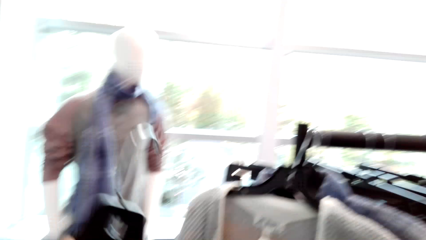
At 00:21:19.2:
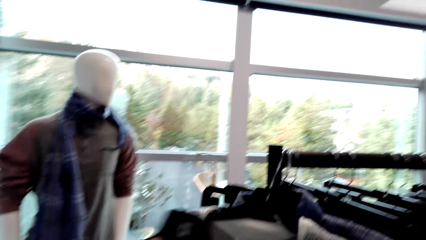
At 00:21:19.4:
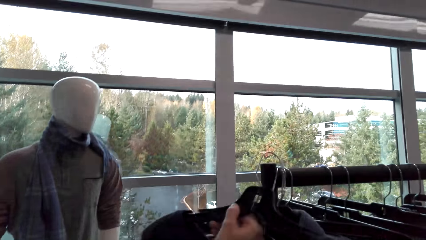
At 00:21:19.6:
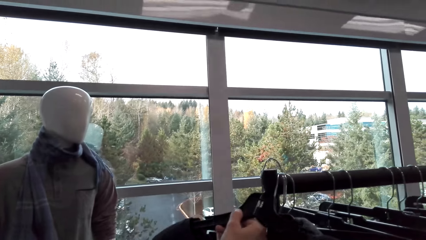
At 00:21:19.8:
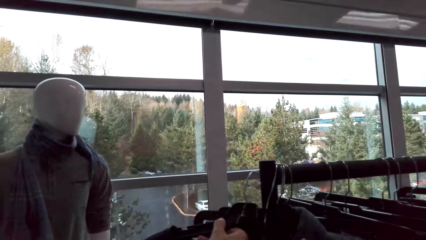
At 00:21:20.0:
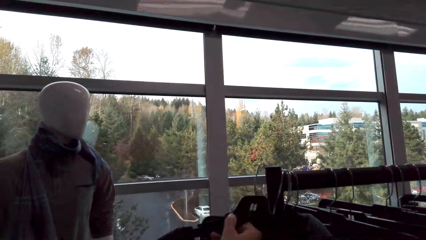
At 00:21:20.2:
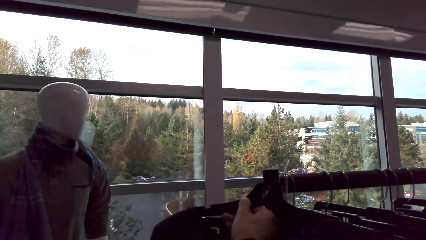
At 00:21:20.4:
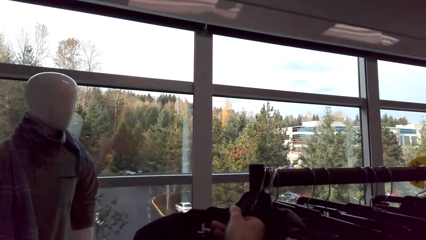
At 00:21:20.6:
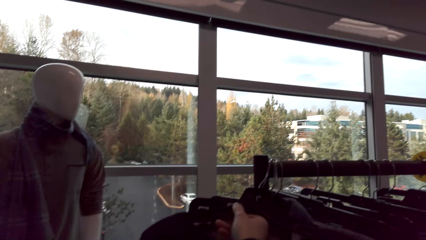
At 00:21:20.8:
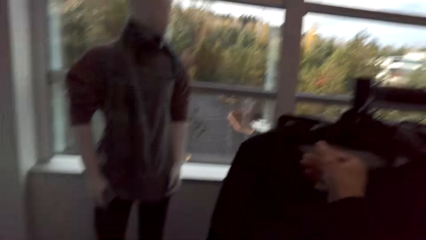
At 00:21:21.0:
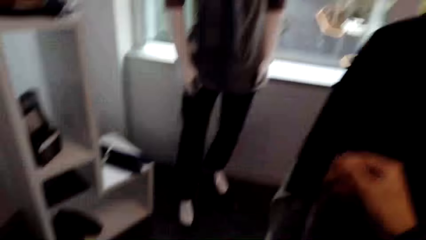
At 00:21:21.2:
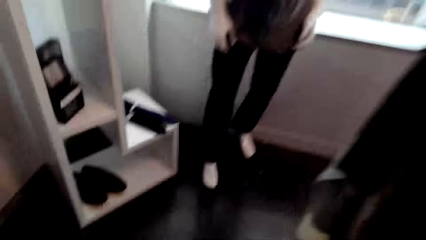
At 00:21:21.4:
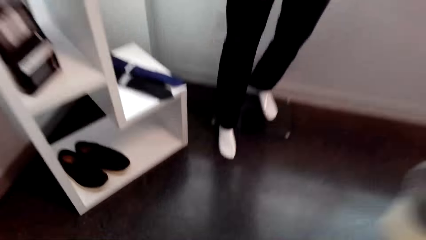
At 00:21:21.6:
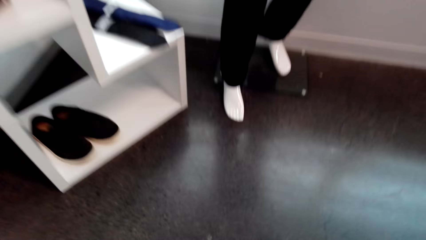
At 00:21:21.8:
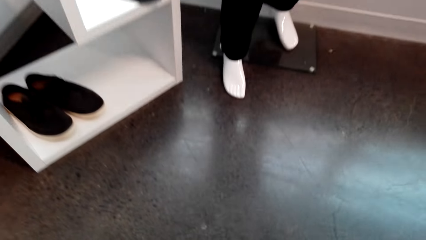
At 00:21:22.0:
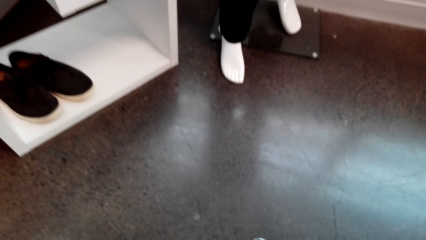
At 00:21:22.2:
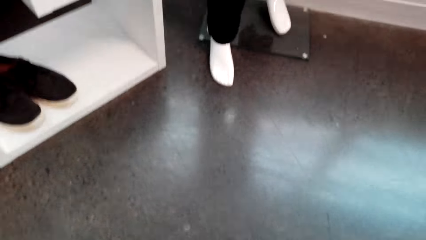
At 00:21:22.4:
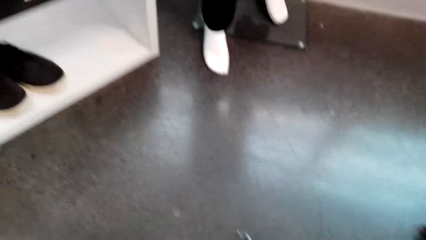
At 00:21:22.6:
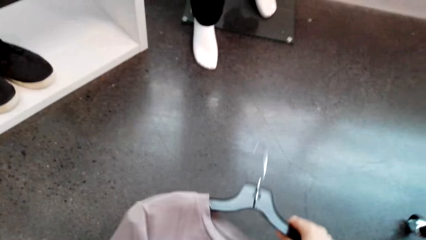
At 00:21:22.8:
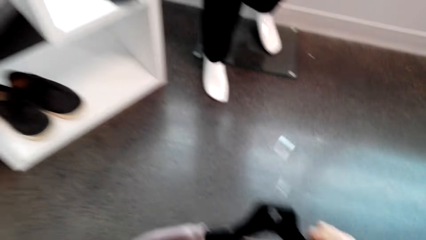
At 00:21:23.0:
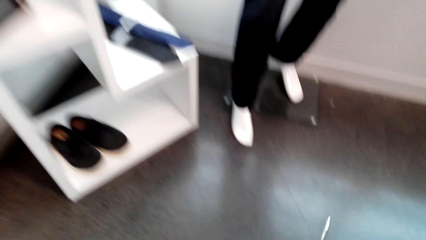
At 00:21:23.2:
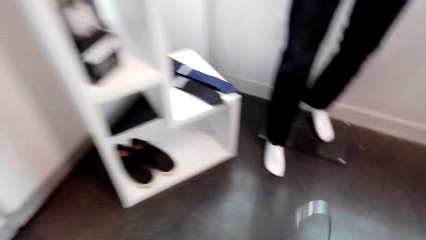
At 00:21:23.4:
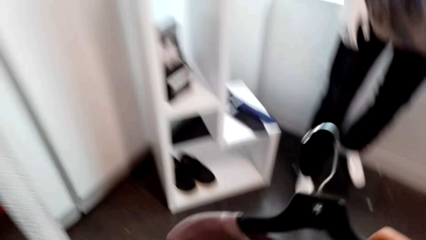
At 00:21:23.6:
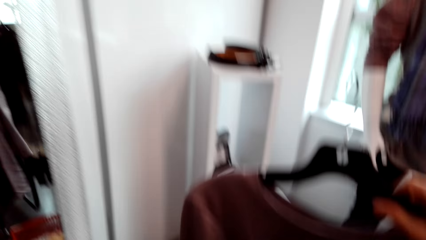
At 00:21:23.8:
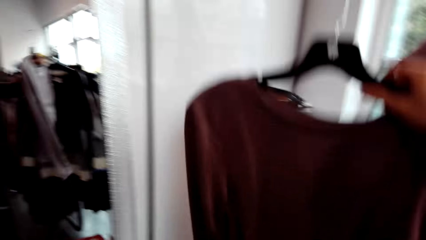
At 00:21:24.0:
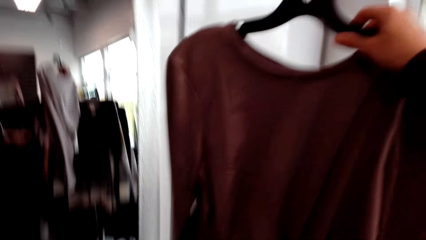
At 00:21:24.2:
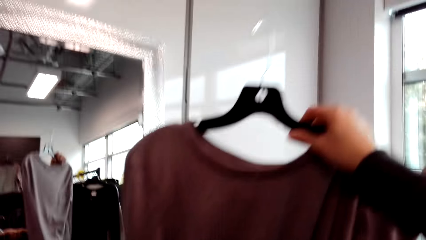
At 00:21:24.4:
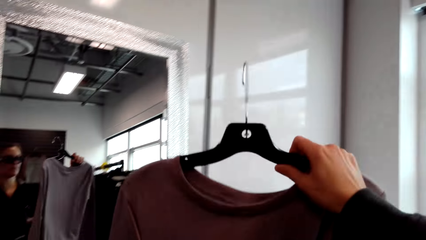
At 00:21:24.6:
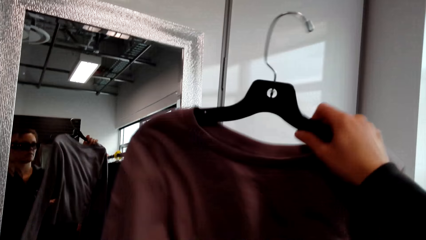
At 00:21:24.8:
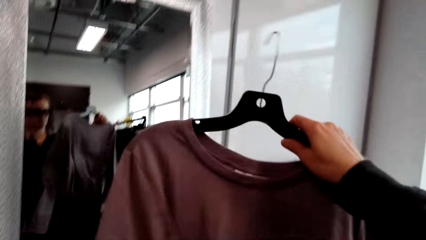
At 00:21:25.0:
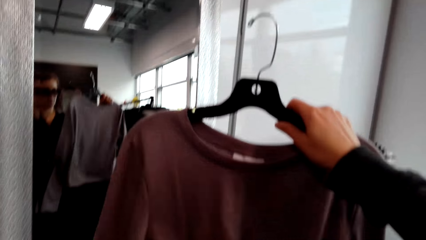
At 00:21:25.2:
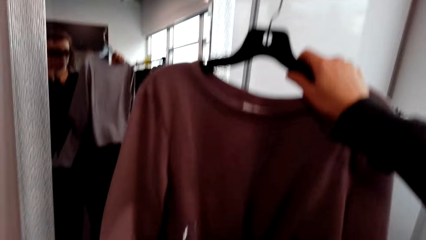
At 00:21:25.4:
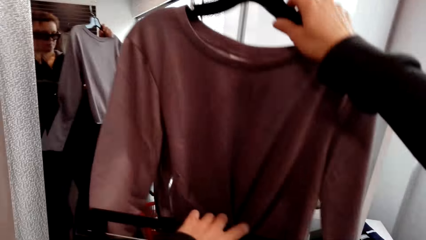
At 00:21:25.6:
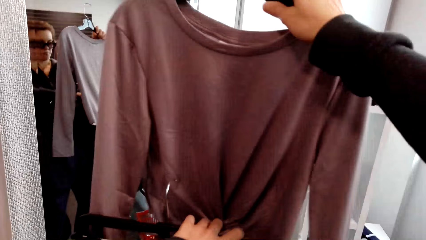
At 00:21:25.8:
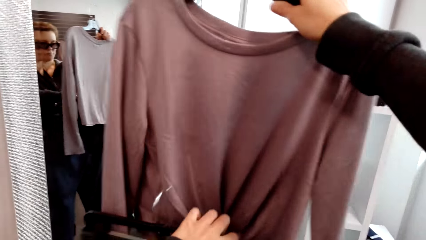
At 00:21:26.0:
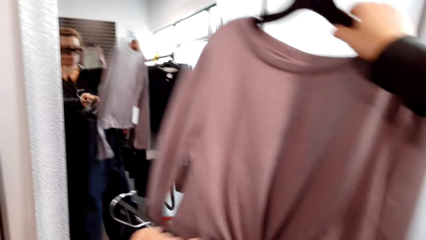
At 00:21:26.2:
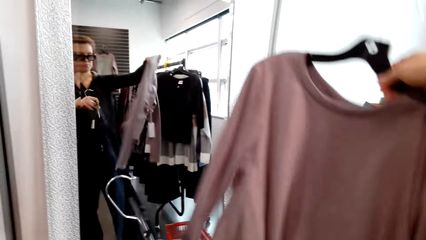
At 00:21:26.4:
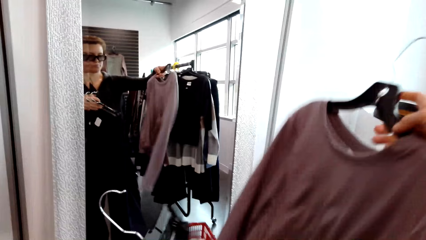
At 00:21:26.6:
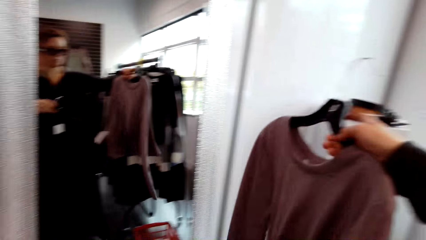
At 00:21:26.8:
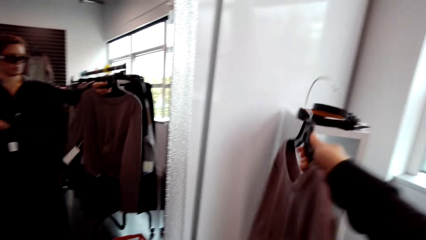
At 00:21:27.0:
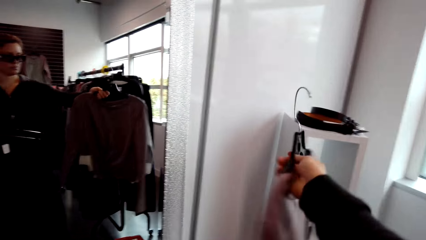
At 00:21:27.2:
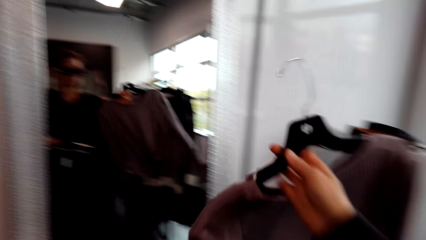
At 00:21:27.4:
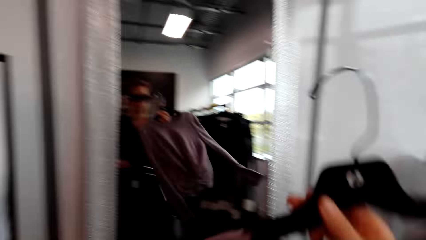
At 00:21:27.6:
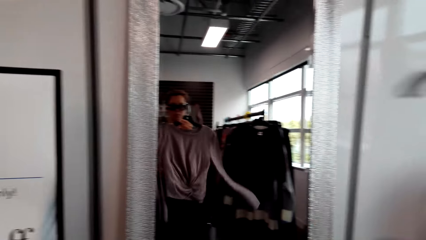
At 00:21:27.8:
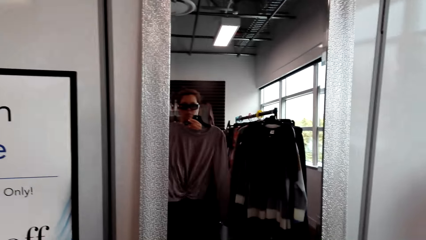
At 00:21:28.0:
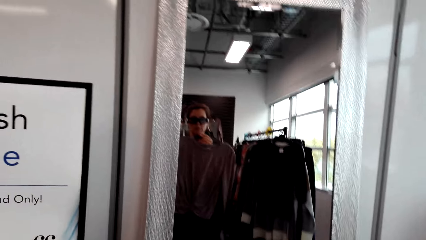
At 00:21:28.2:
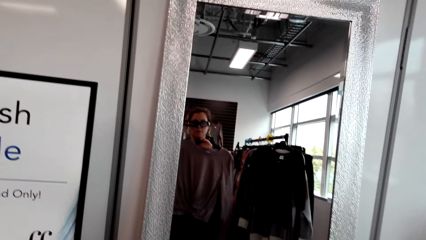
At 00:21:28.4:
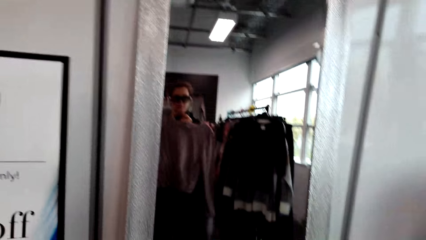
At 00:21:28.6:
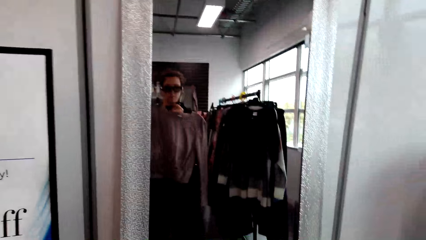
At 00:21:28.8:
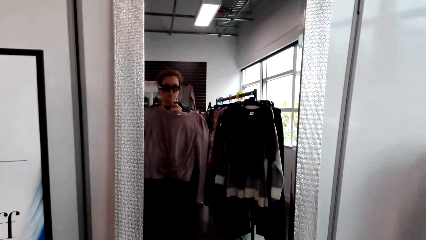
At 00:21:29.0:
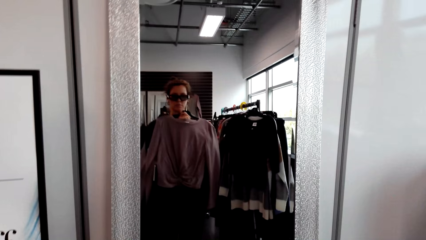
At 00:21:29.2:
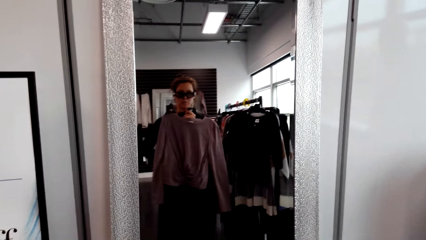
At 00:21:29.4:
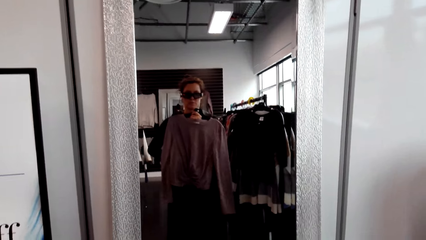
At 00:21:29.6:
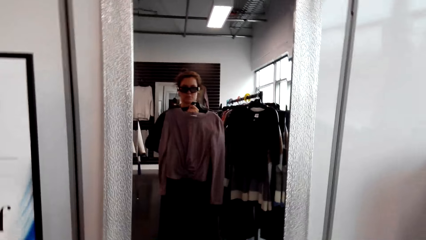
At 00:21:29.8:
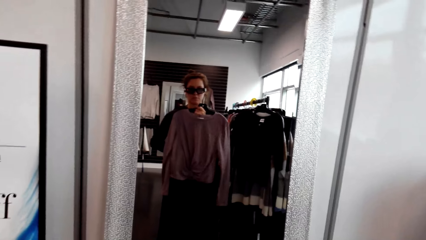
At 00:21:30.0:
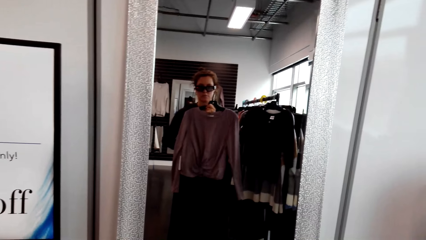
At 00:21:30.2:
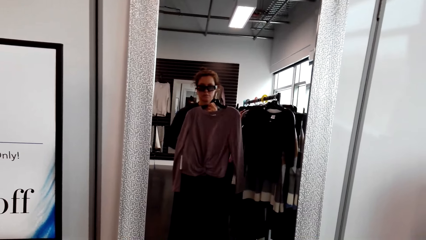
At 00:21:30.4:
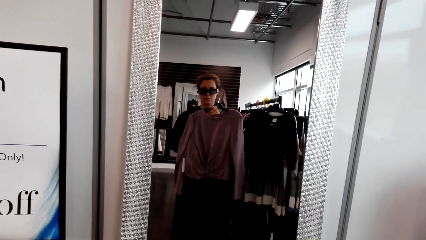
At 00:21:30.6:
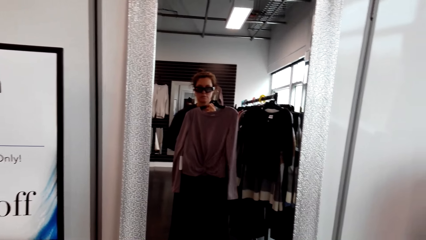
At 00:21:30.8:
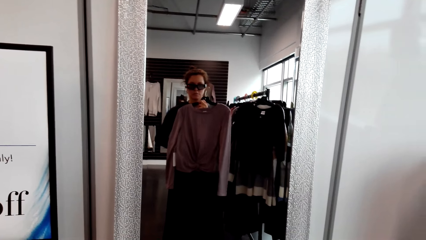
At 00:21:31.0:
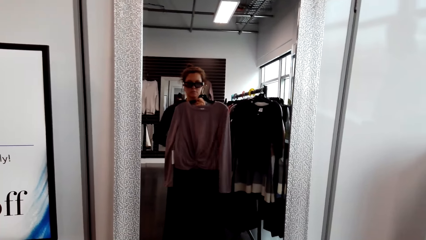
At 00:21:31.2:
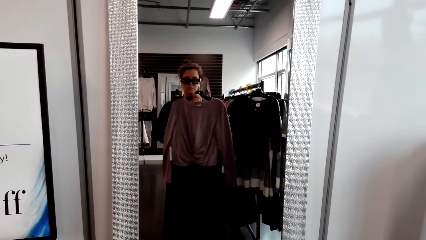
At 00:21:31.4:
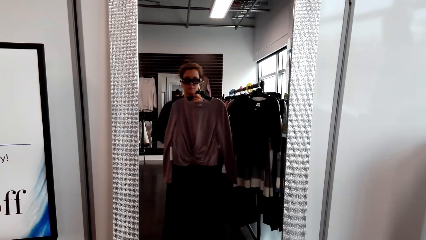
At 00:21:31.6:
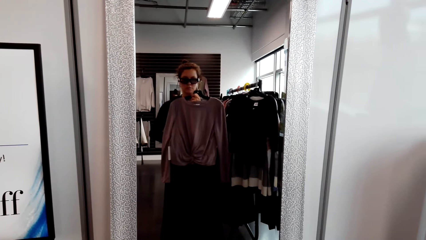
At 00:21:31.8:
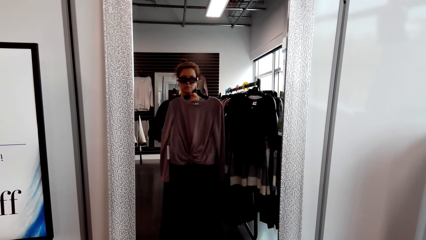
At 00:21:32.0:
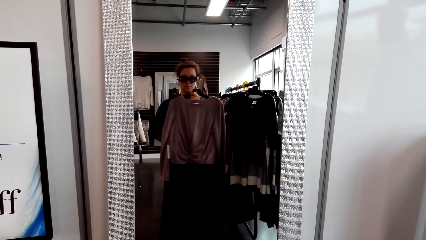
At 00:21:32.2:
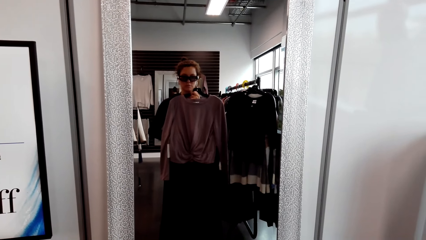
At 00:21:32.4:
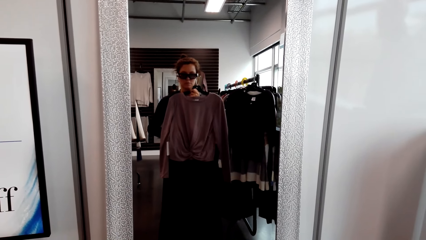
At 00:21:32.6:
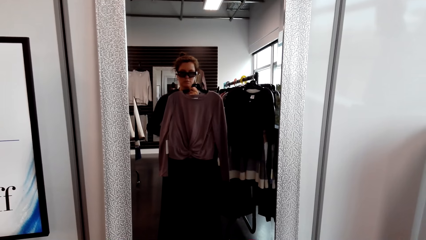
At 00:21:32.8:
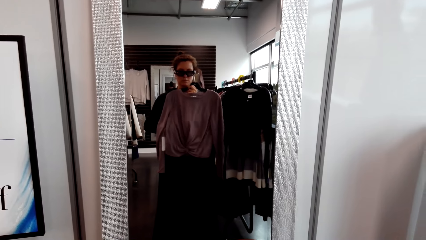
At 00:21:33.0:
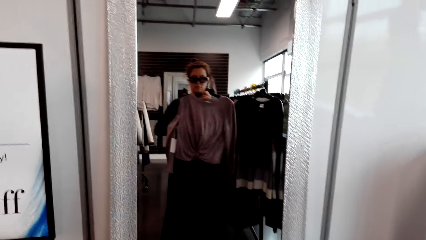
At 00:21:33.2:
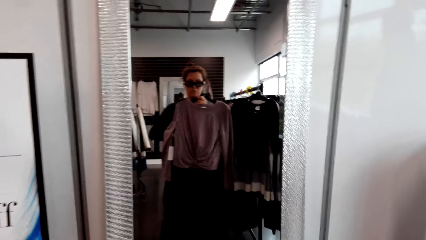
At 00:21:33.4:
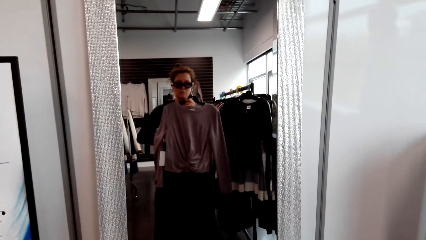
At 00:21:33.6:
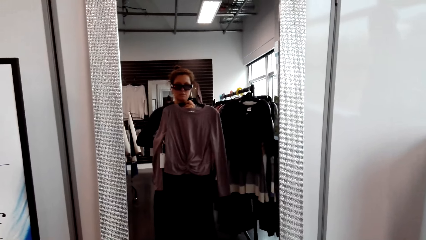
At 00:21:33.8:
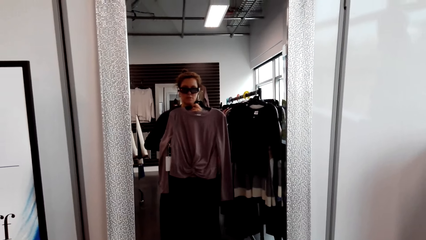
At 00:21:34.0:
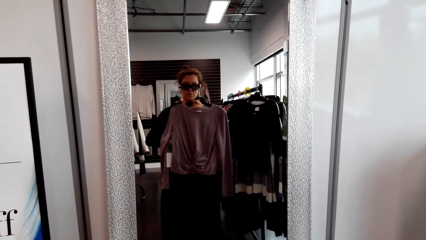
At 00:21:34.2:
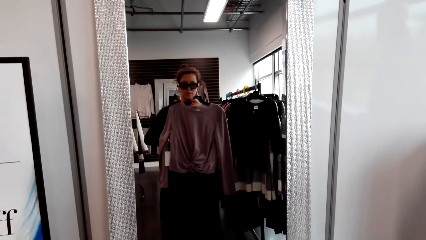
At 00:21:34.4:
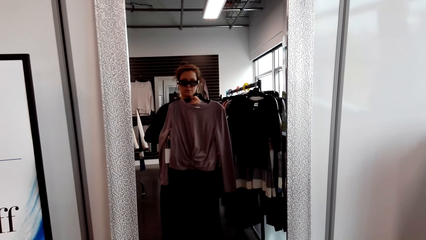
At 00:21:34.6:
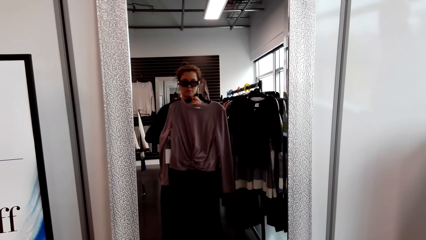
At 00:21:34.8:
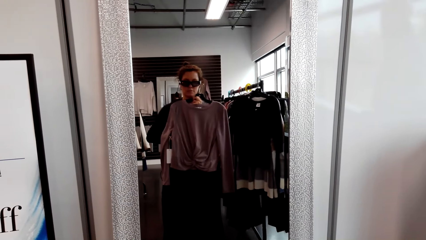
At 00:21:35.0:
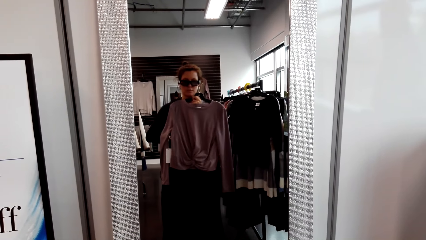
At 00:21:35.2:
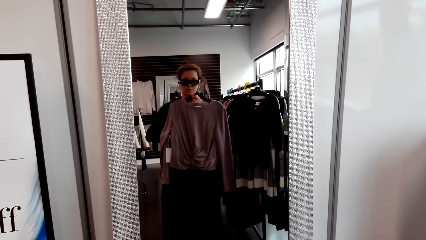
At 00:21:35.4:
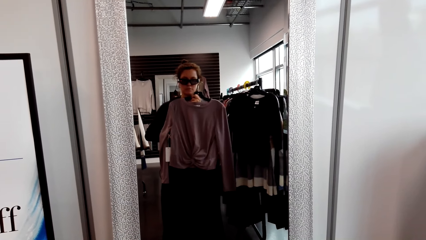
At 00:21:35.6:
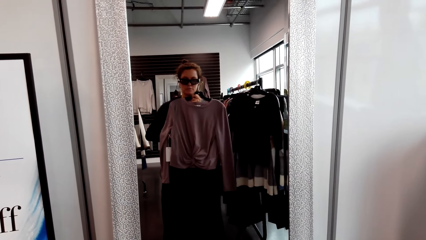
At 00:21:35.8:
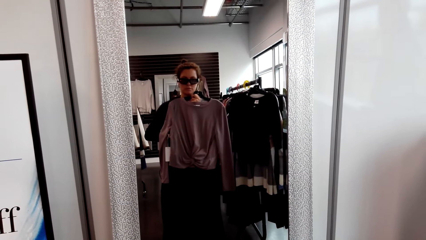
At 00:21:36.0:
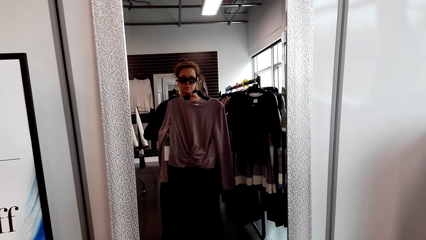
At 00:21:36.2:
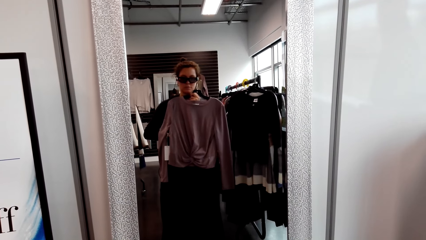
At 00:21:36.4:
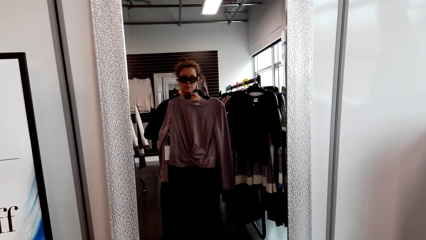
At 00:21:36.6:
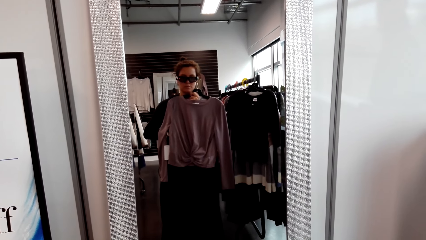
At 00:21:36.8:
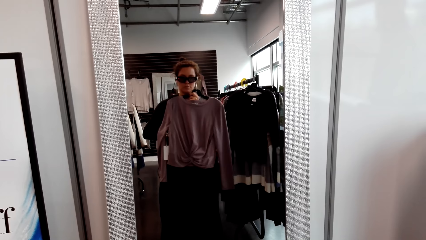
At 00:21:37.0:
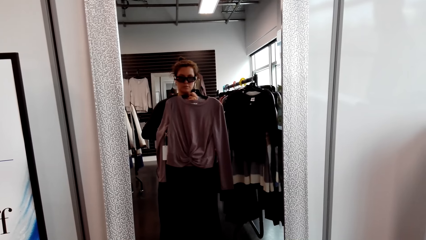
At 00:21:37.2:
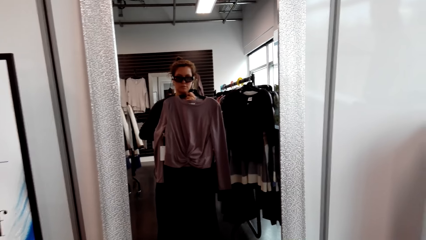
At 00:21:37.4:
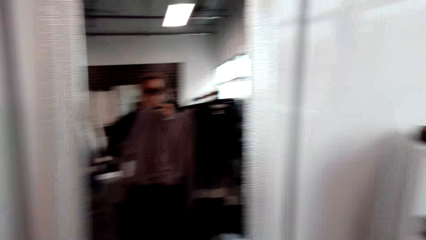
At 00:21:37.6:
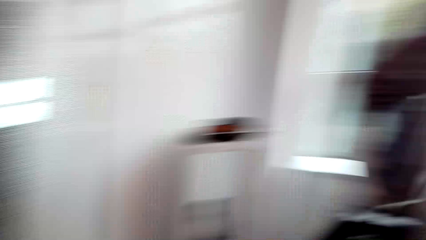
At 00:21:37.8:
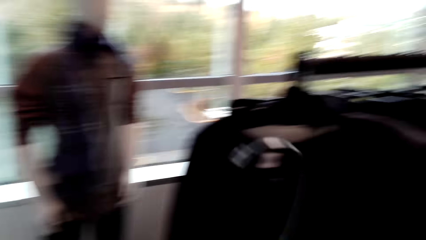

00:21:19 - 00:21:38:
The camera wearer picks up a cloth. They hang the sweater top. They inspect the cloth. They fit the sweater top on the mirror and talk.
